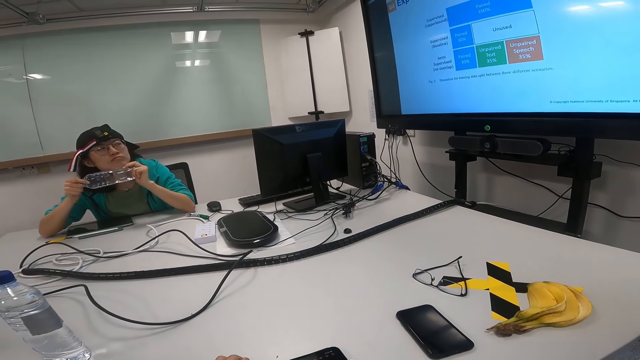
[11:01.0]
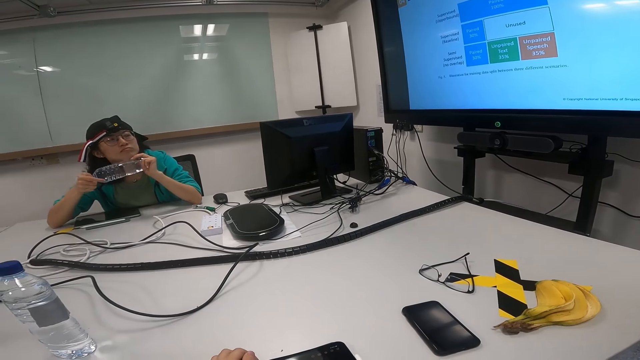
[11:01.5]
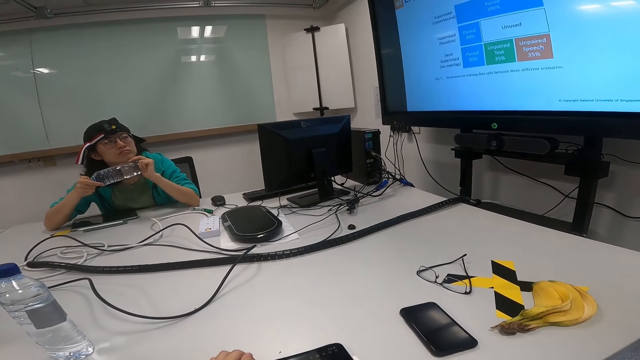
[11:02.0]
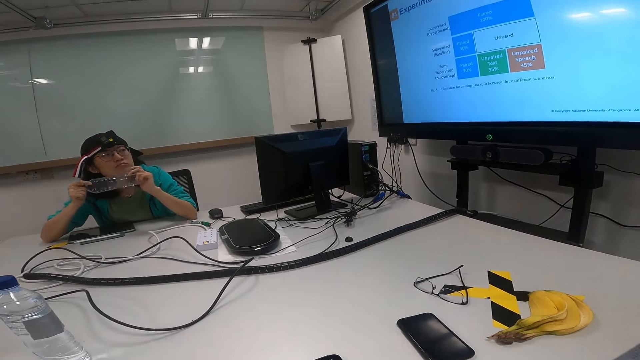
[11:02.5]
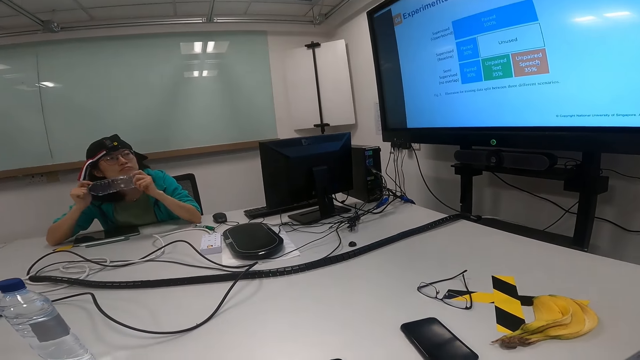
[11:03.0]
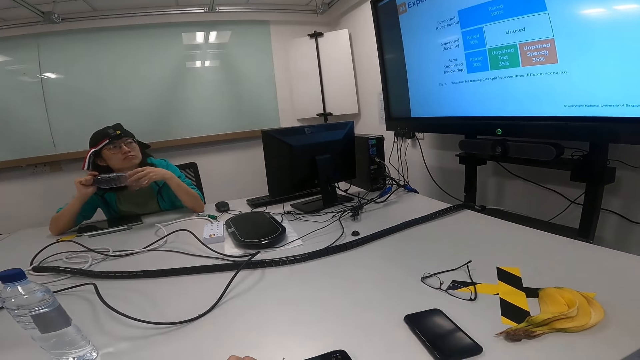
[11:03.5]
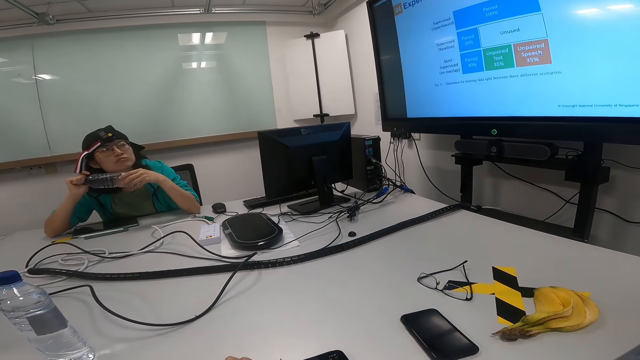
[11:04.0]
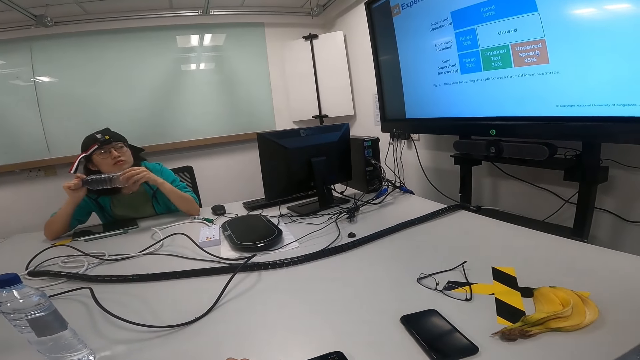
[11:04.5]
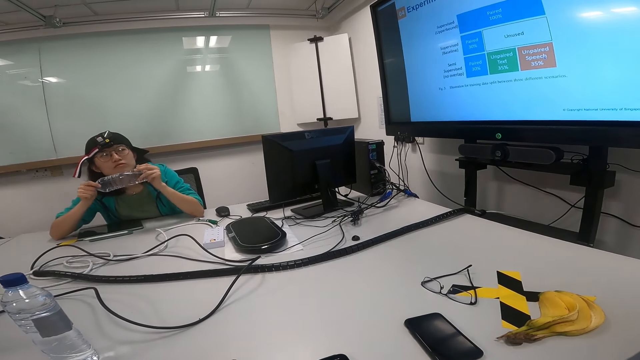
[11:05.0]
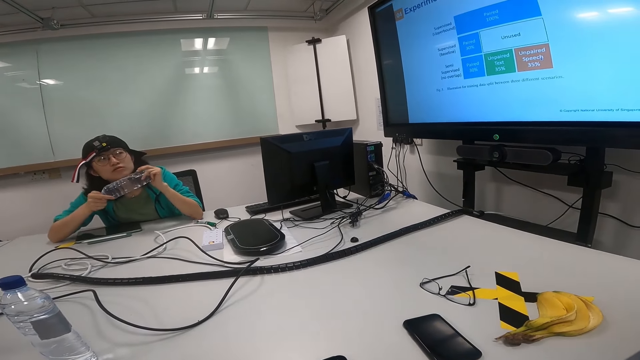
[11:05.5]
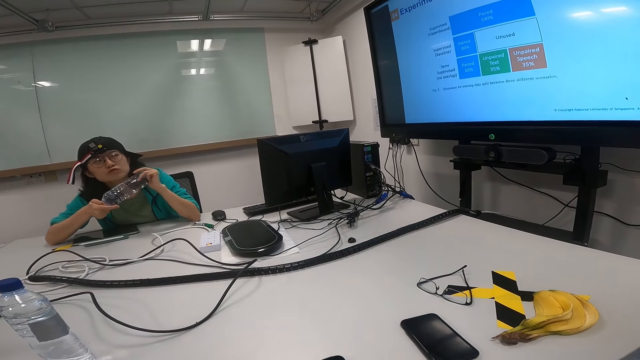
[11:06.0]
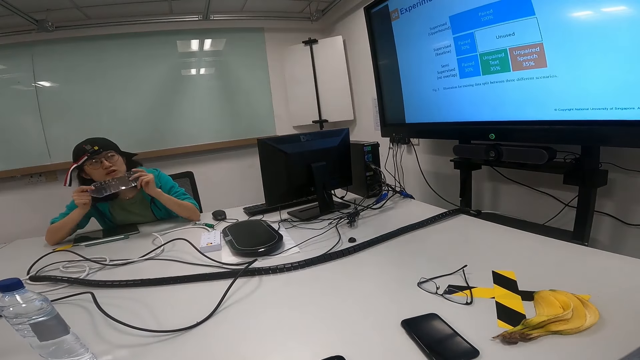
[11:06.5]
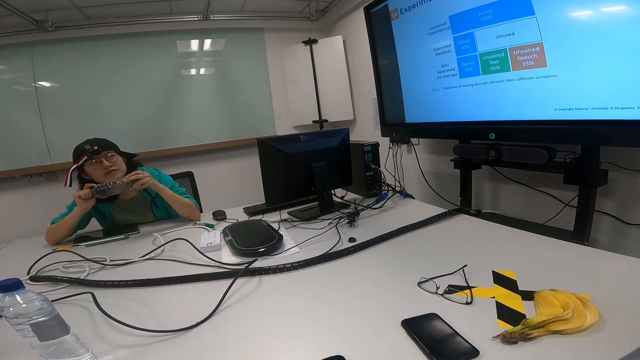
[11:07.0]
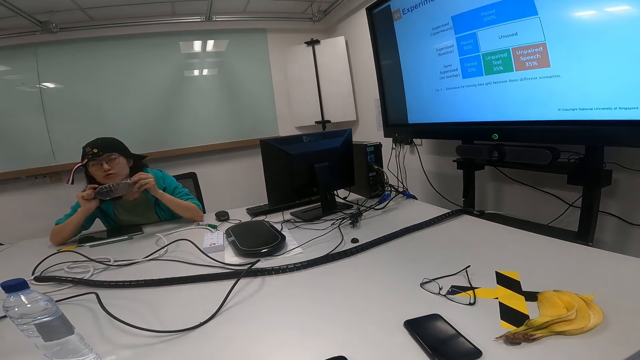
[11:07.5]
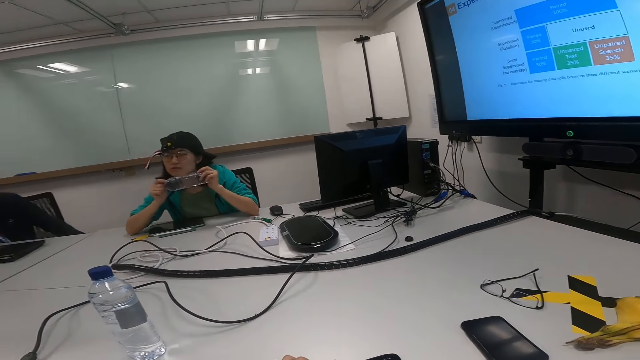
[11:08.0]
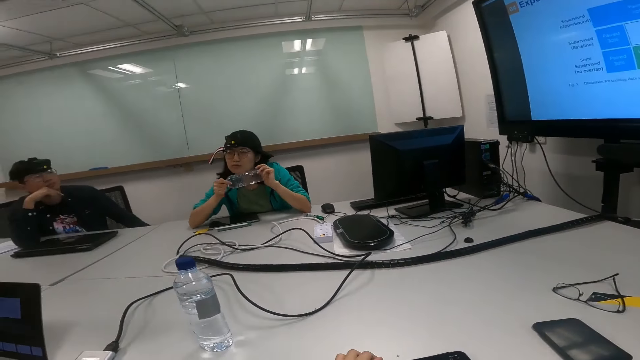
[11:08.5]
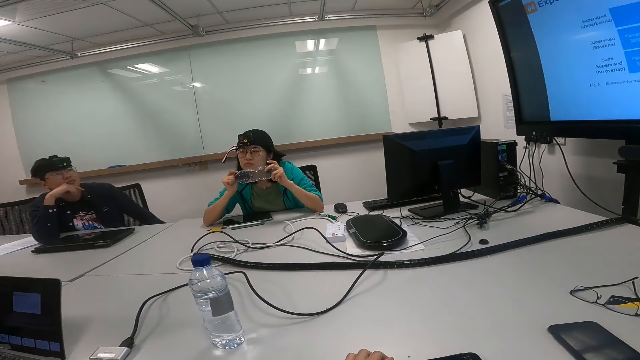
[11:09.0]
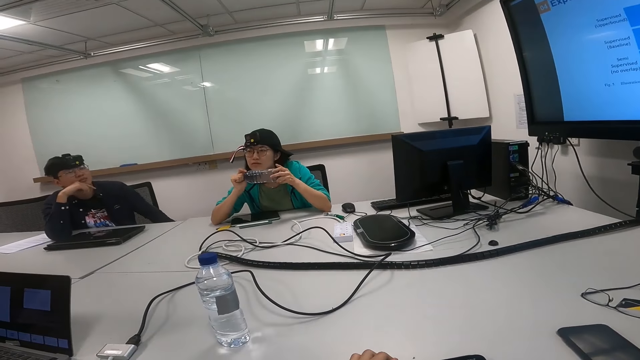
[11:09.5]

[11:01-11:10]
The camera wearer looks at the screen. A woman talks to a man. The camera wearer talks.

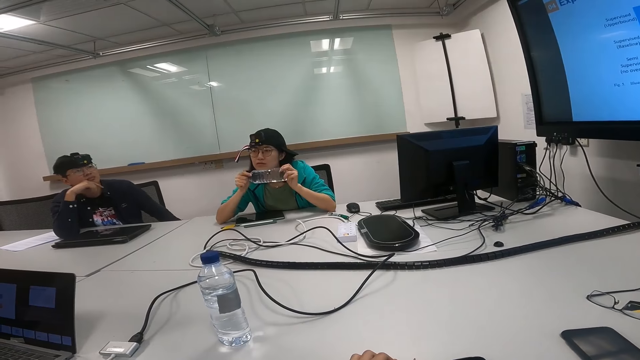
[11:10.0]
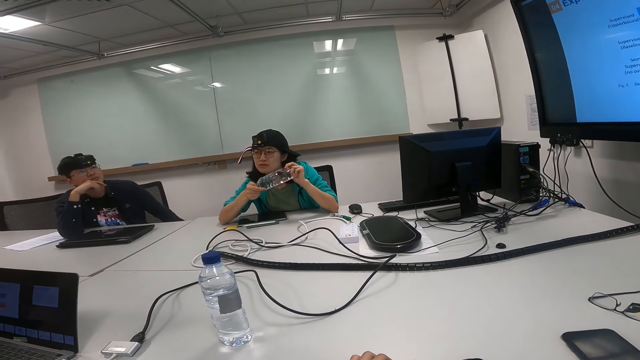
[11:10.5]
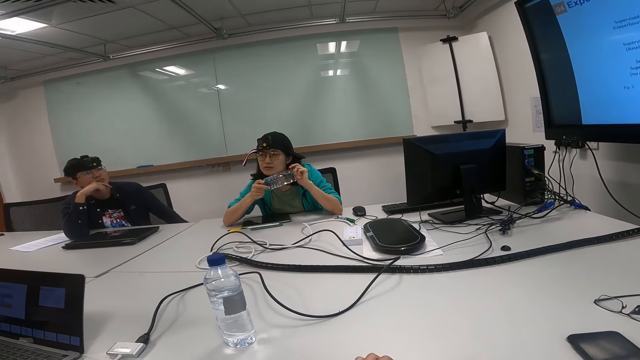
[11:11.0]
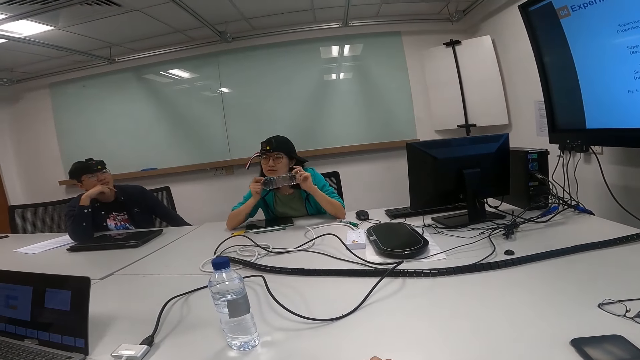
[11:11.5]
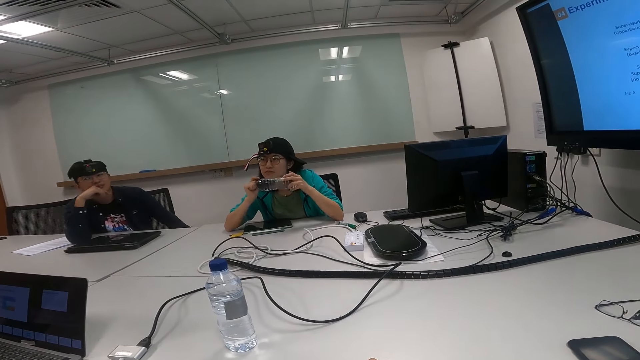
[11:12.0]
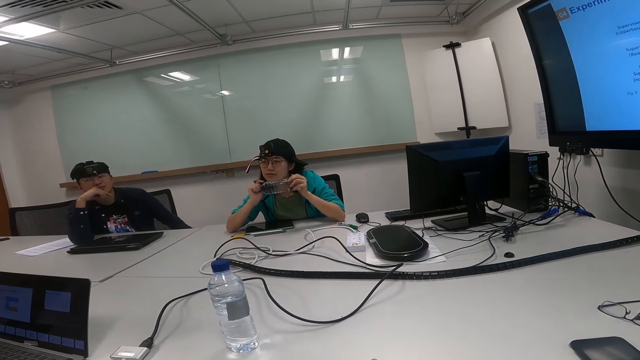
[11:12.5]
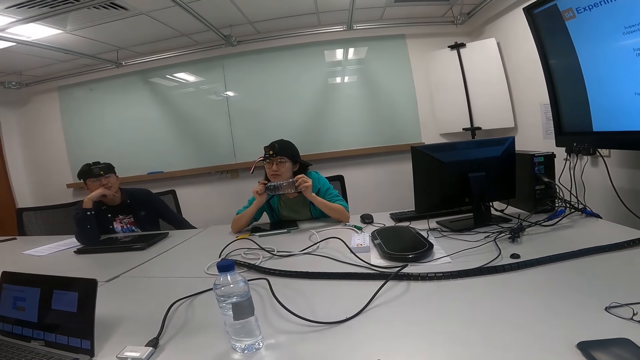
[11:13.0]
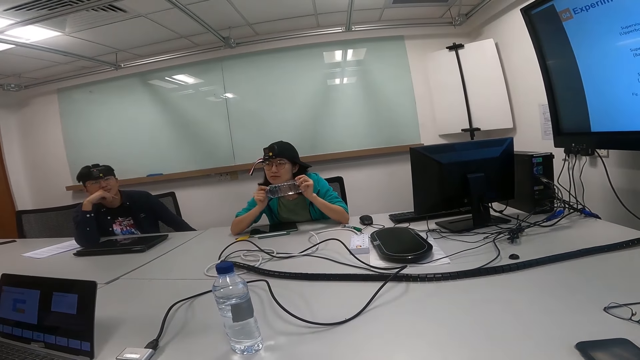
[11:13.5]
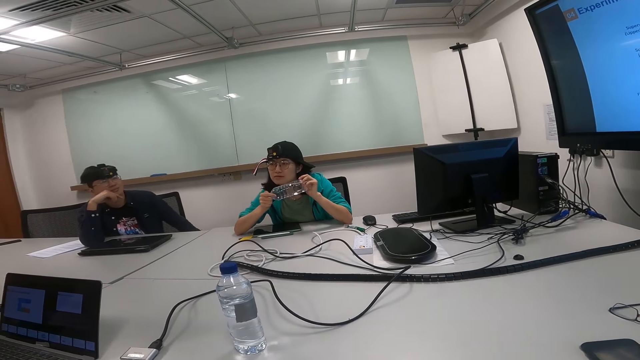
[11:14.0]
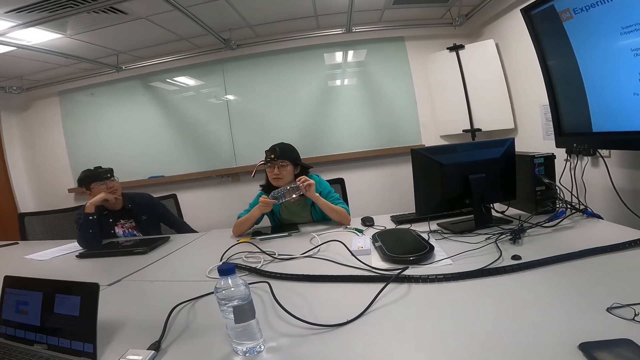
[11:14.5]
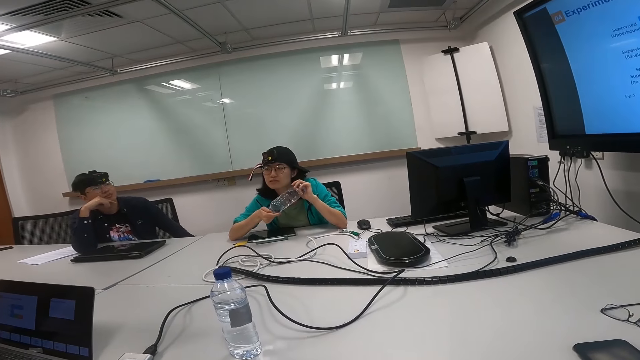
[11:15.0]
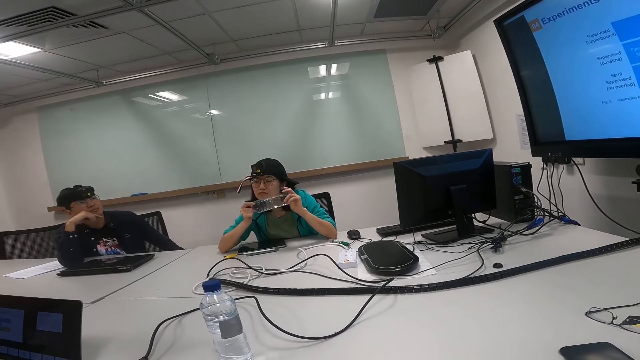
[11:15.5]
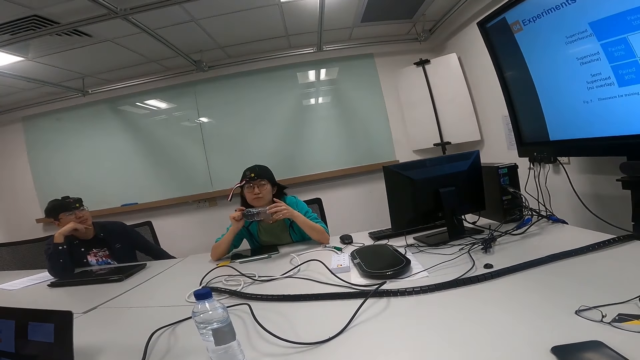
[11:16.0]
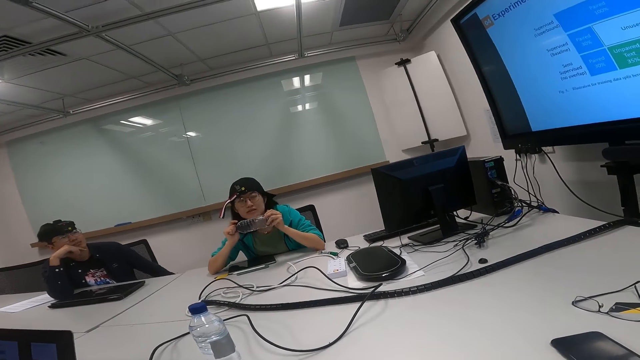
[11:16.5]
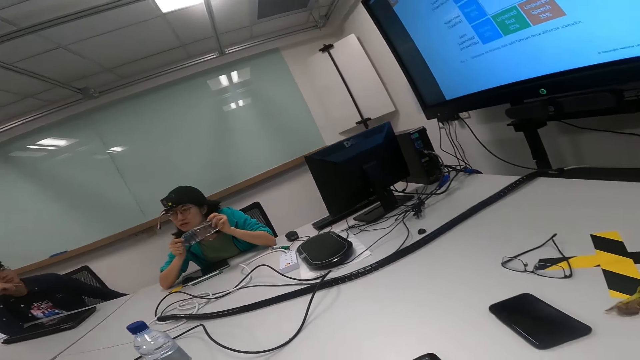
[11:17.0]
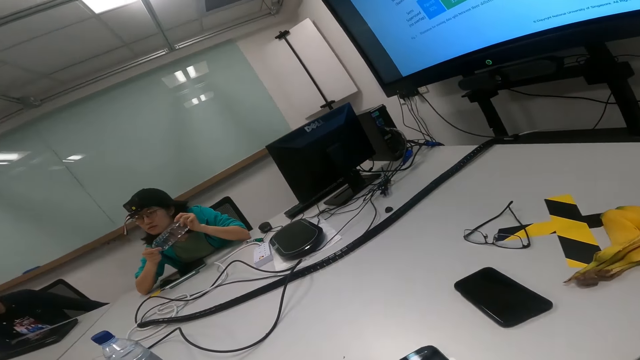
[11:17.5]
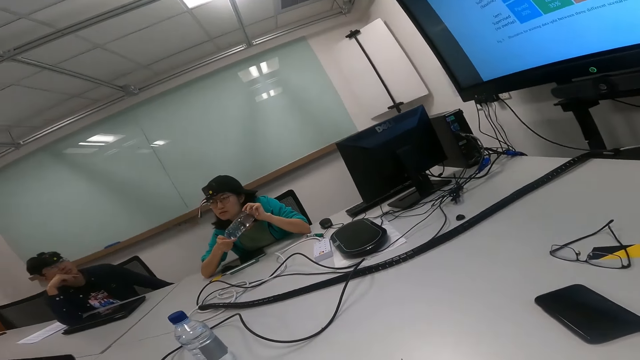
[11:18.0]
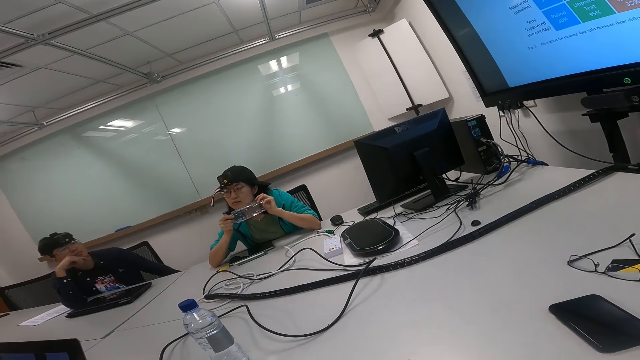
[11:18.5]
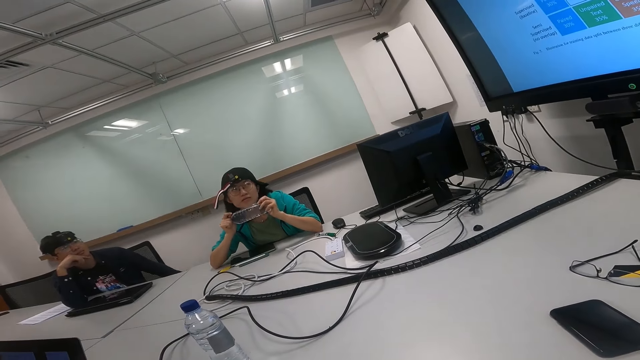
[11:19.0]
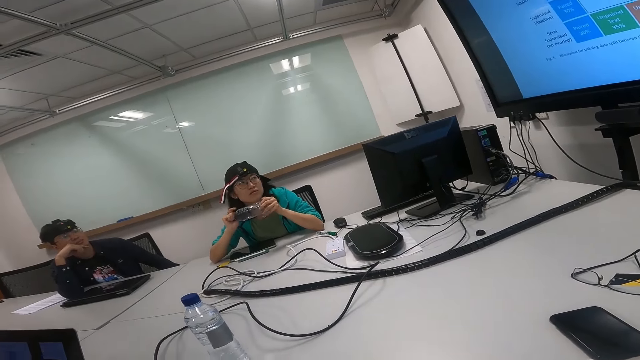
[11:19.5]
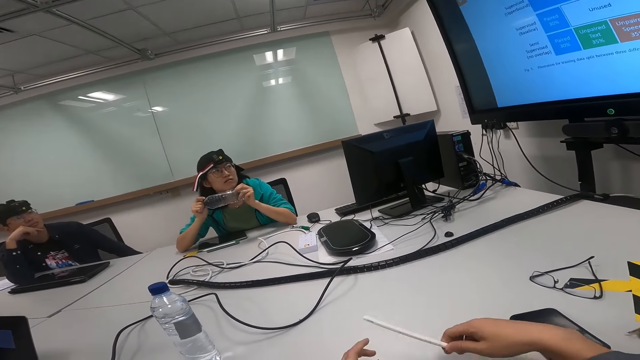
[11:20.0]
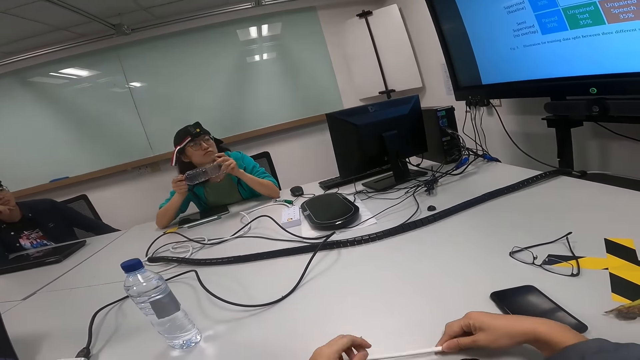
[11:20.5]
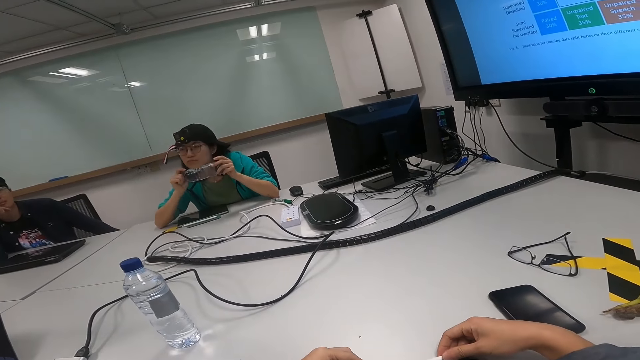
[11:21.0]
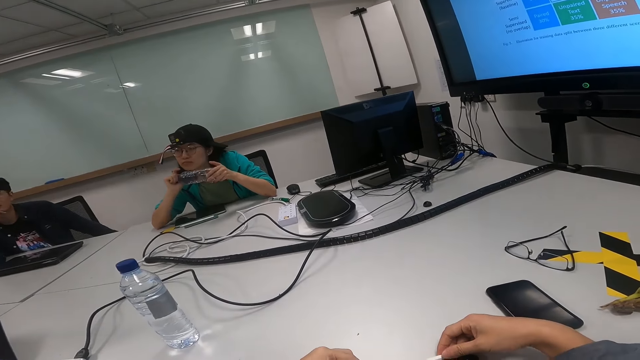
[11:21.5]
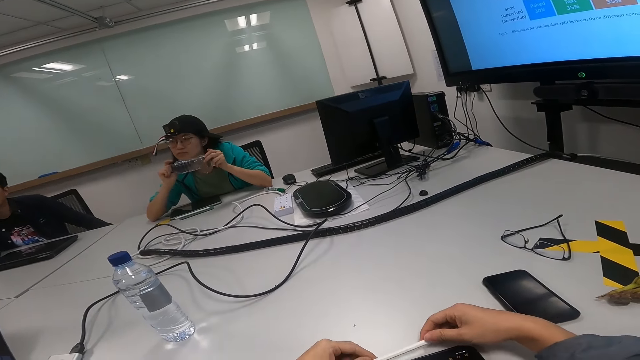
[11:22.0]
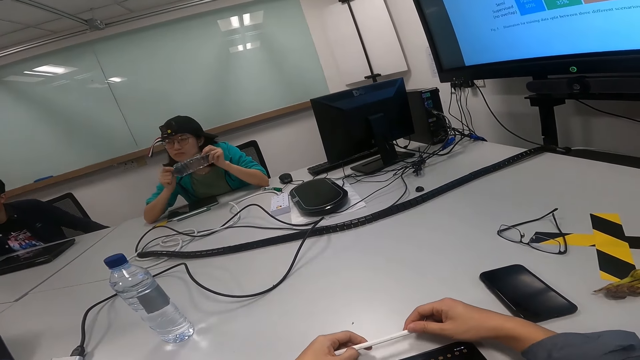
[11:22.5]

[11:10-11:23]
A man looks around. A woman looks at the man. The man talks to the woman. The woman rotates the bottle. The camera wearer talks and holds the pen. The woman listens.
